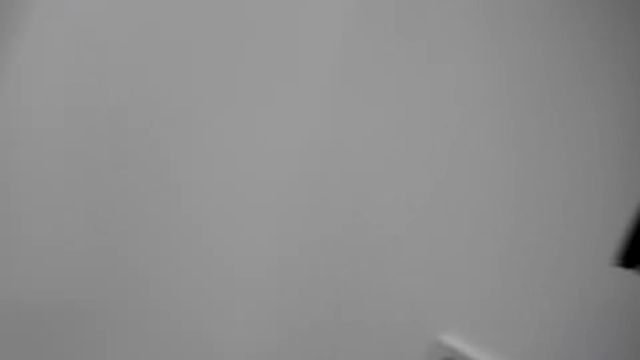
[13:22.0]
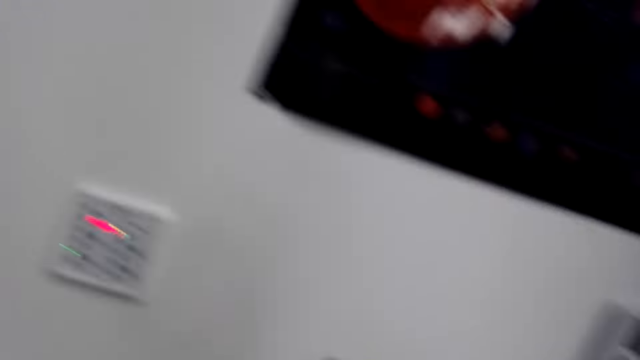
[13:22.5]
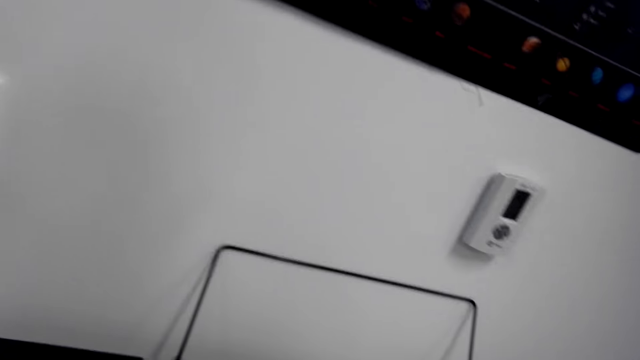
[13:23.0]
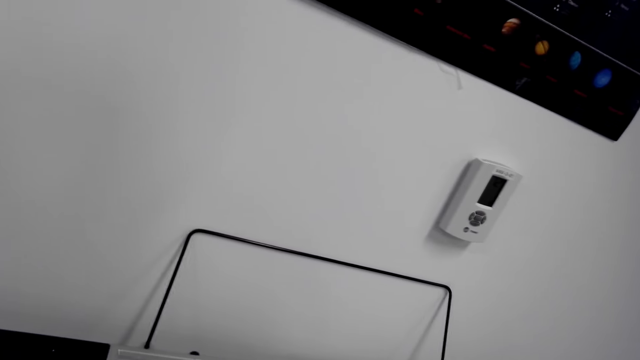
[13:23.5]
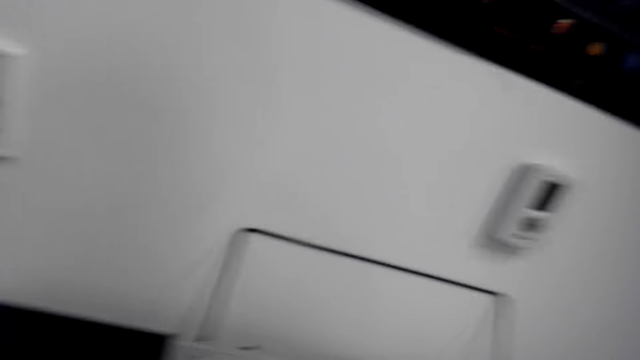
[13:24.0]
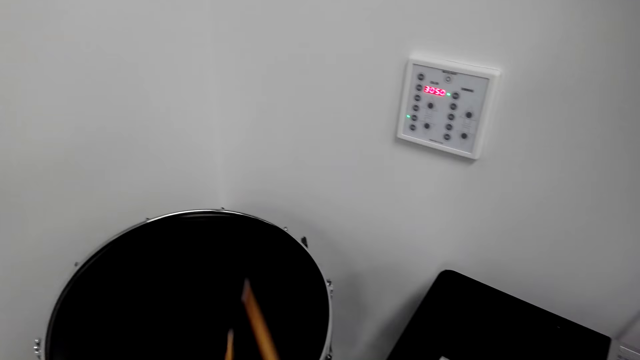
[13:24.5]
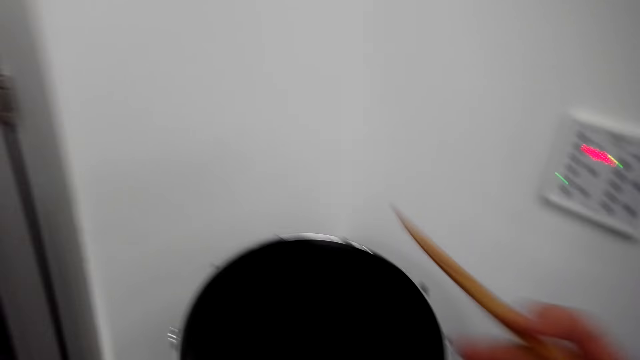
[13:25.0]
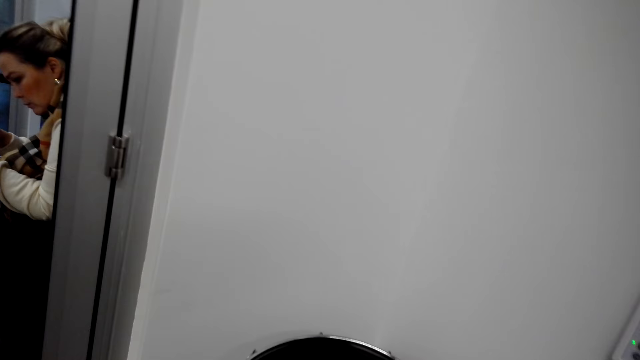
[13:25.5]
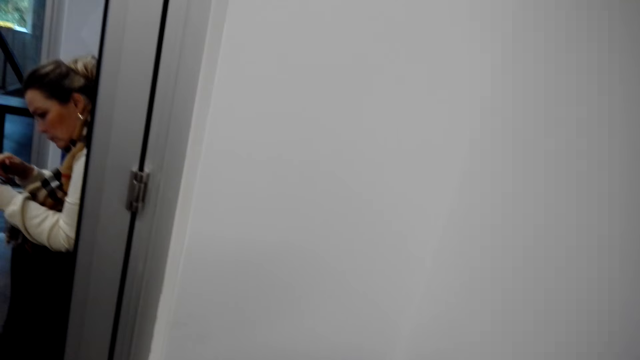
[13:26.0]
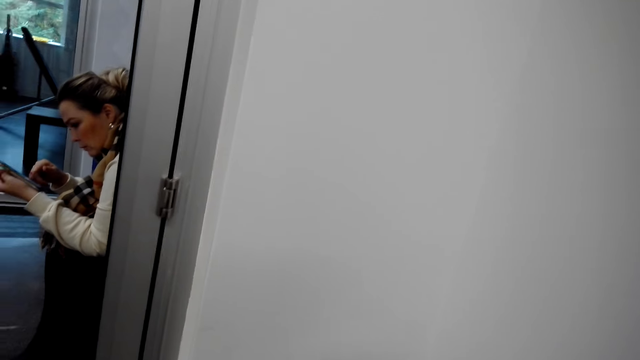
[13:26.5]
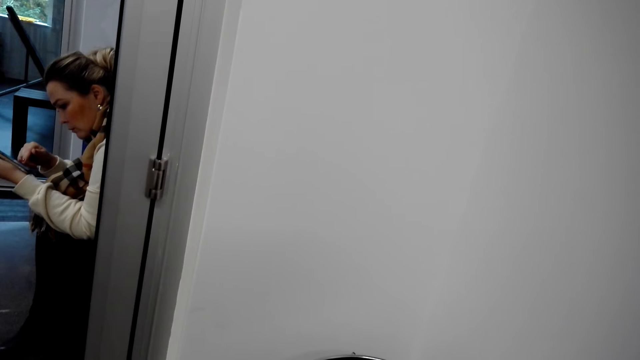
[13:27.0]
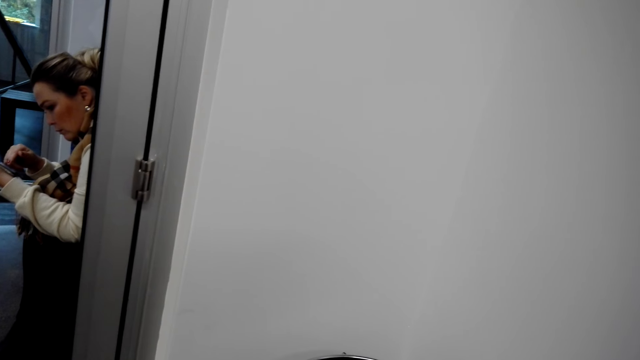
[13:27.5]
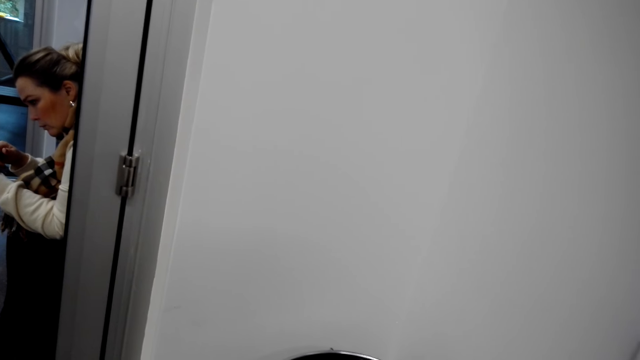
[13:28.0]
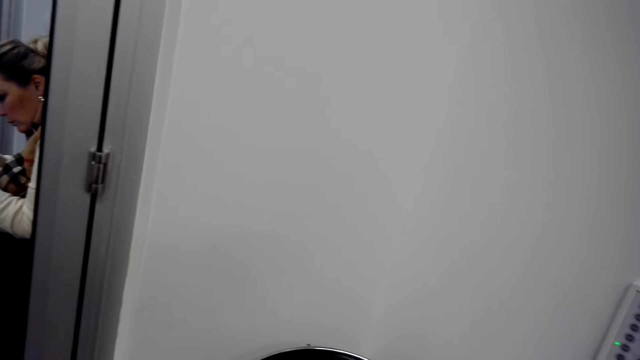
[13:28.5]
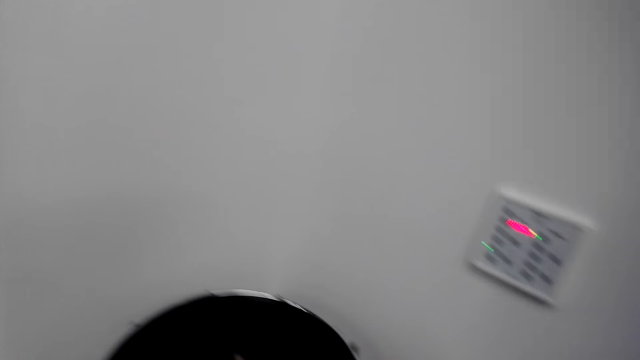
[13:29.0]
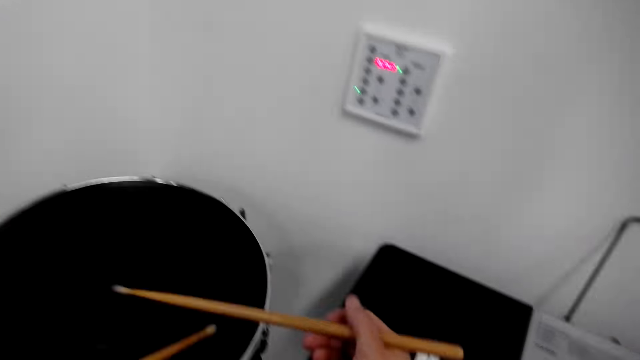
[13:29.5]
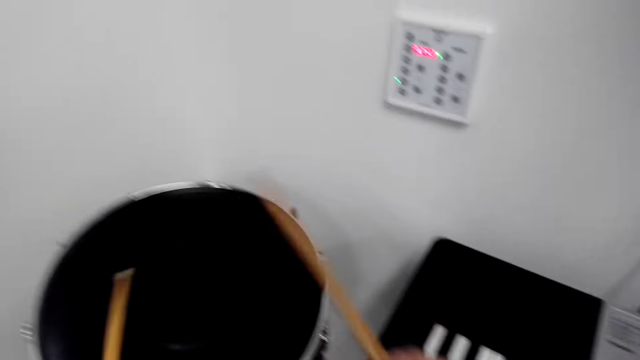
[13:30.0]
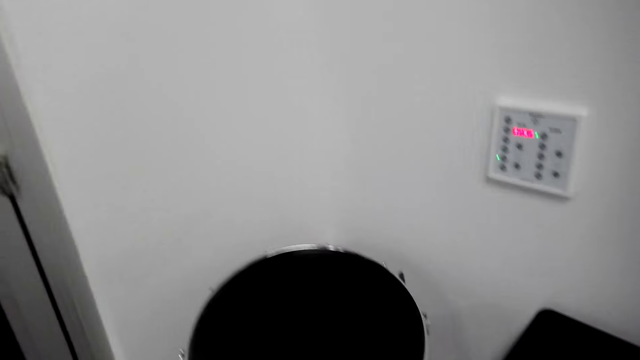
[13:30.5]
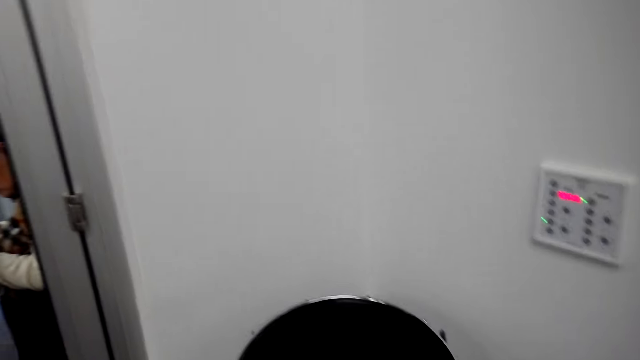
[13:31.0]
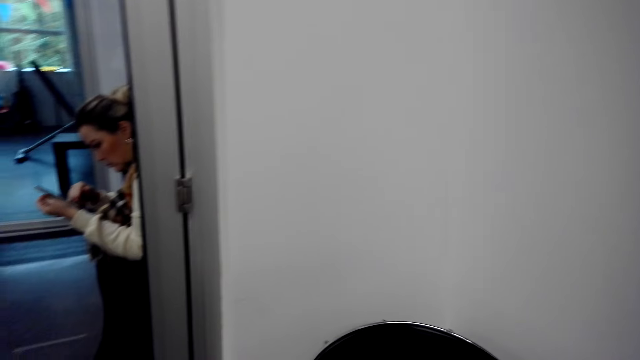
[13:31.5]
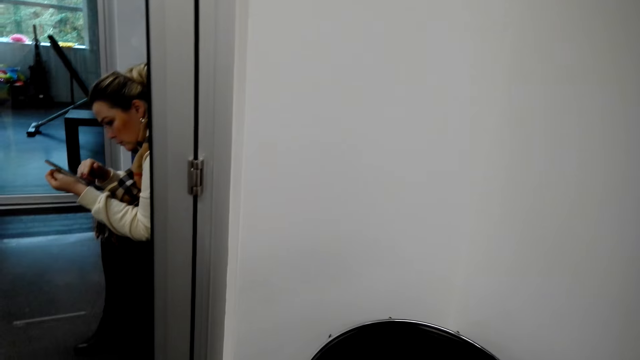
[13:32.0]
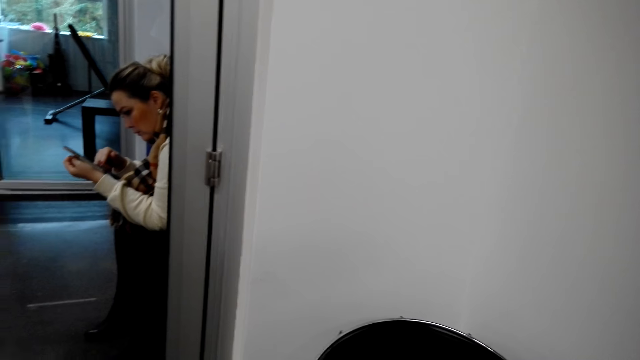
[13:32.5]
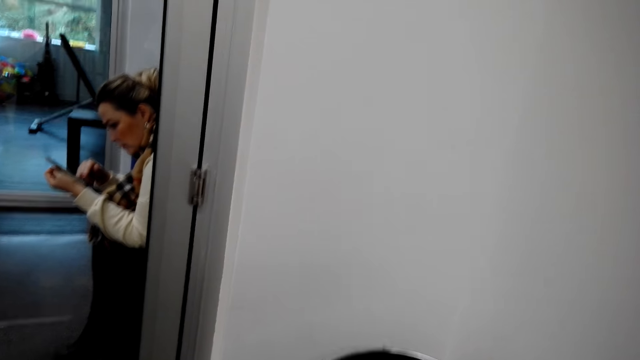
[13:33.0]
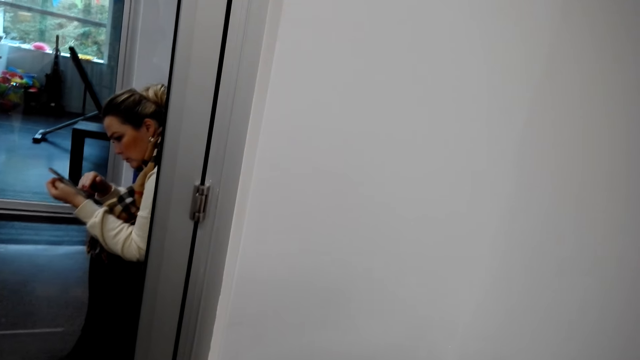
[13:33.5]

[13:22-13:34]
A woman operates a phone. The camera wearer hits a drum with drum sticks.

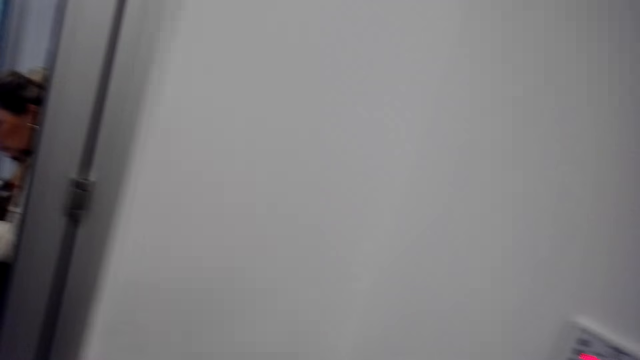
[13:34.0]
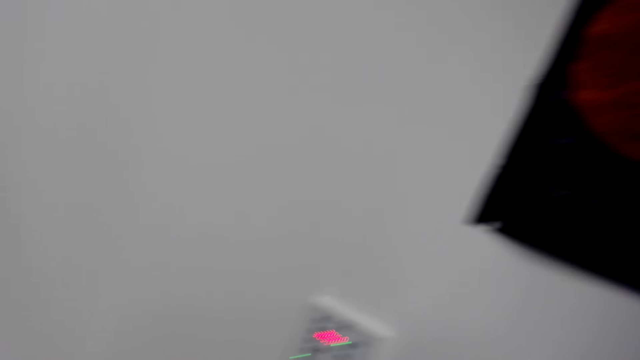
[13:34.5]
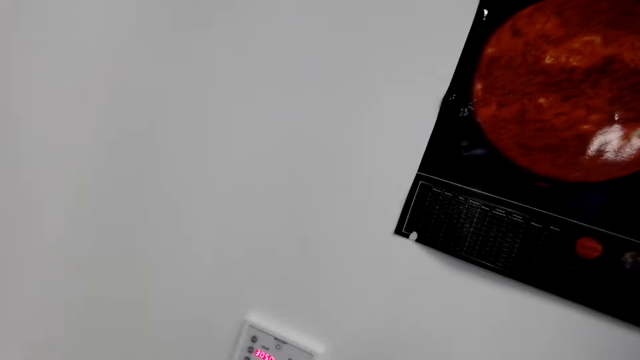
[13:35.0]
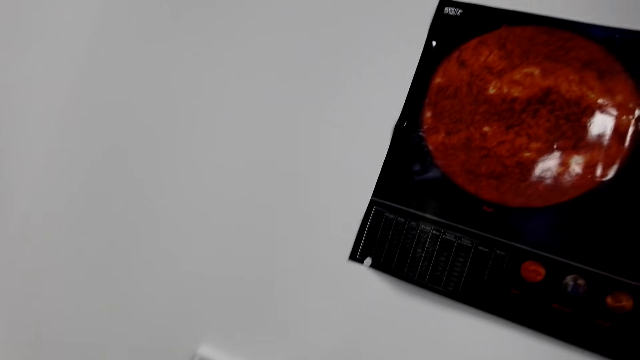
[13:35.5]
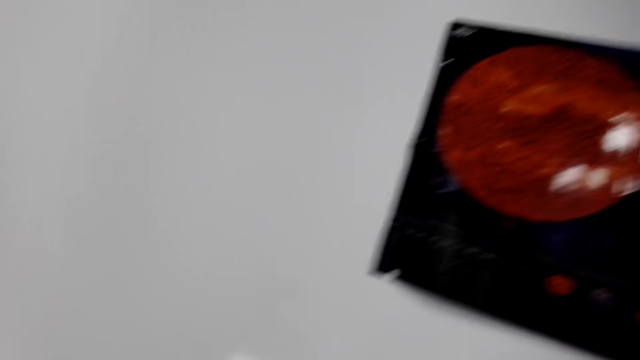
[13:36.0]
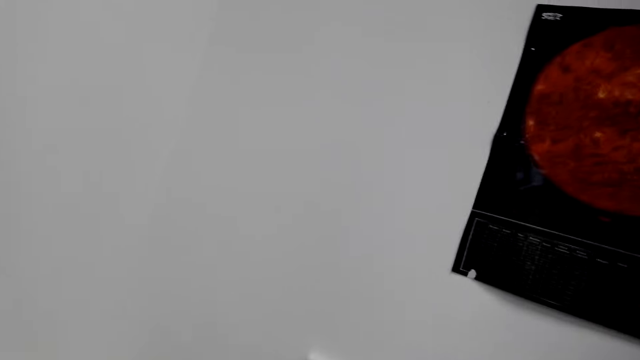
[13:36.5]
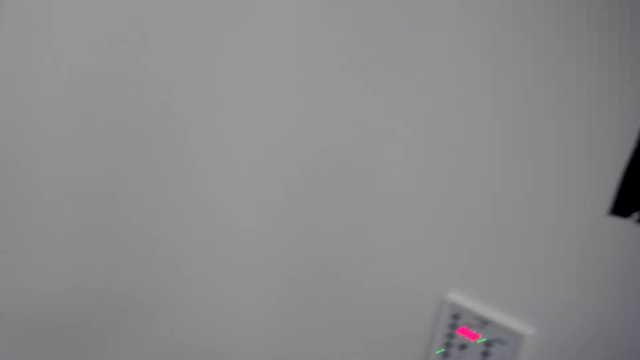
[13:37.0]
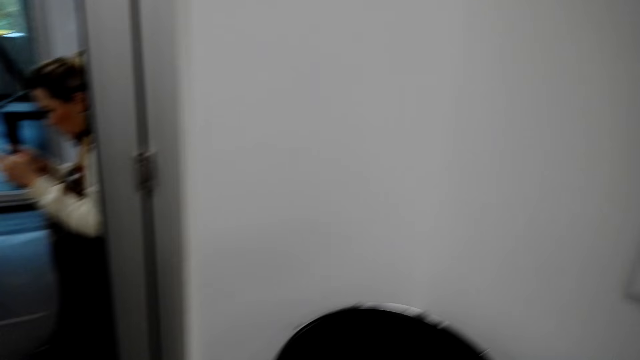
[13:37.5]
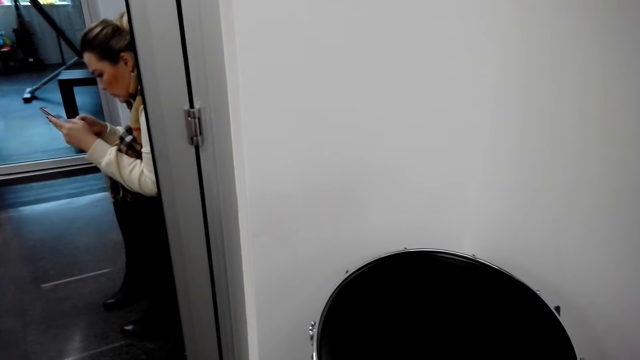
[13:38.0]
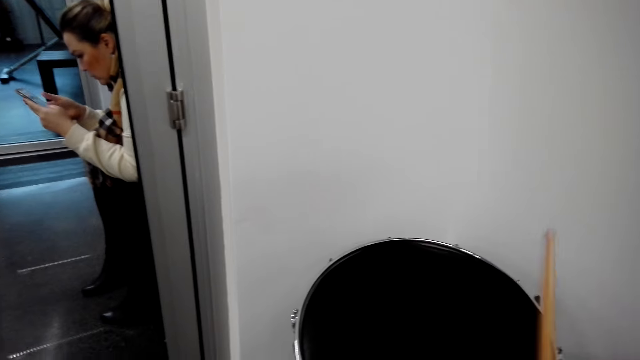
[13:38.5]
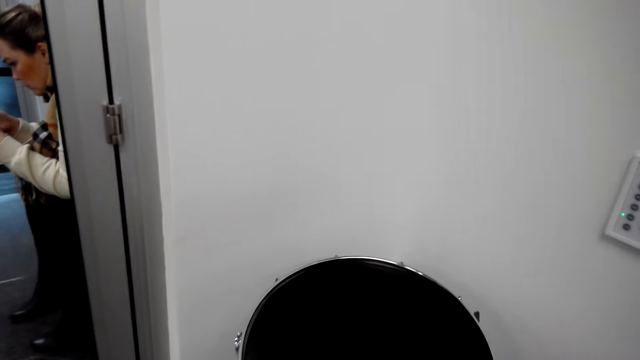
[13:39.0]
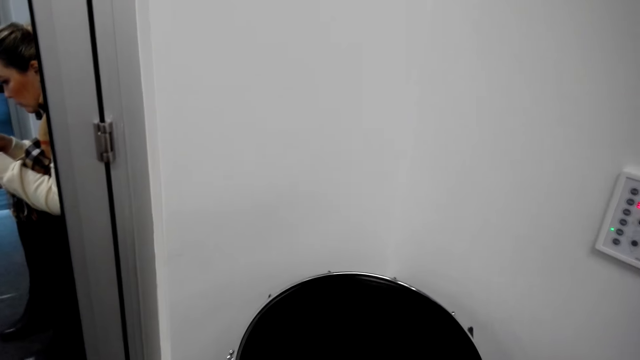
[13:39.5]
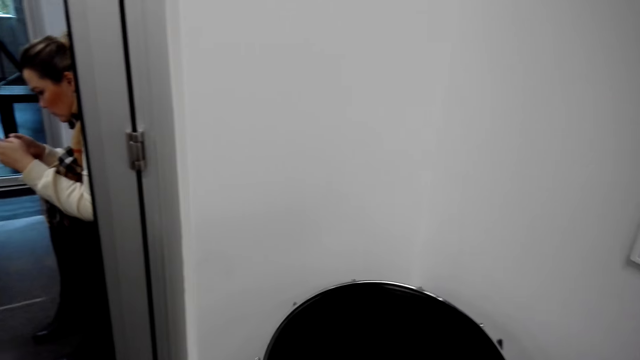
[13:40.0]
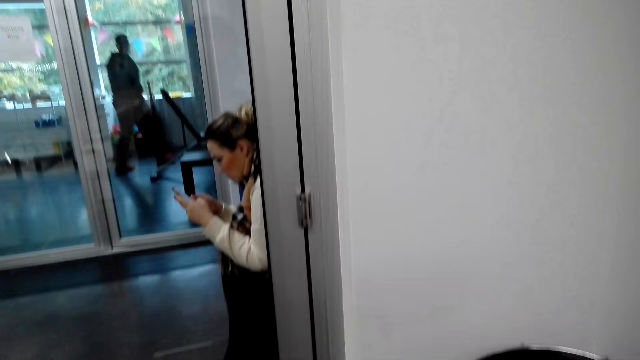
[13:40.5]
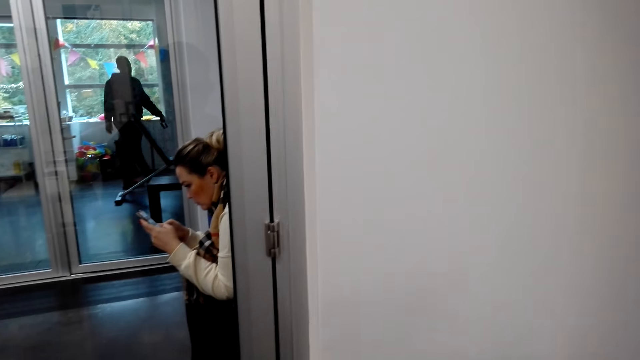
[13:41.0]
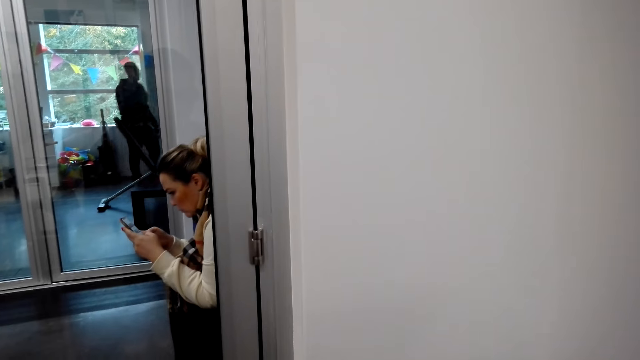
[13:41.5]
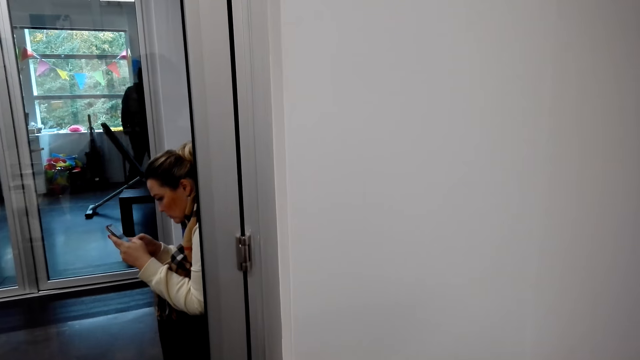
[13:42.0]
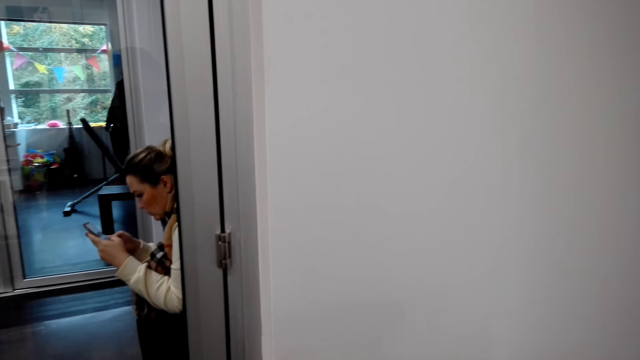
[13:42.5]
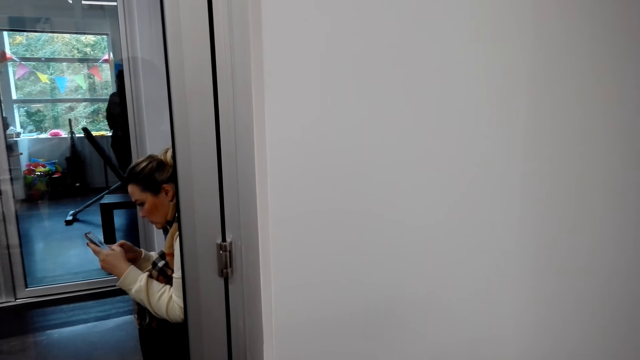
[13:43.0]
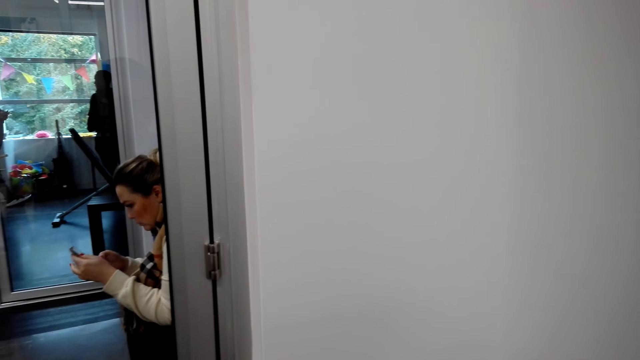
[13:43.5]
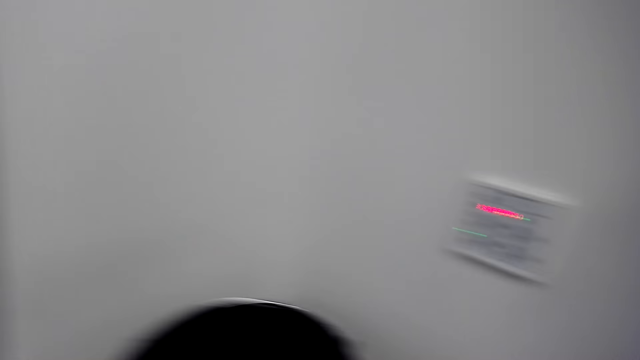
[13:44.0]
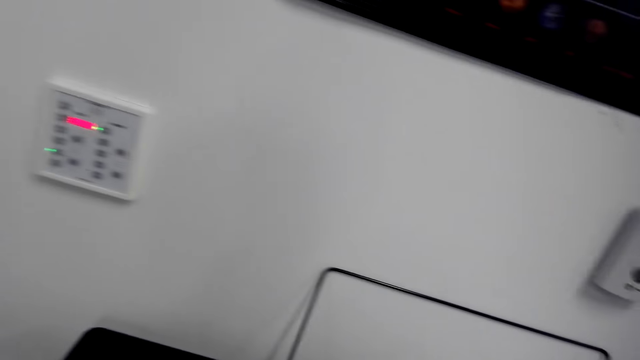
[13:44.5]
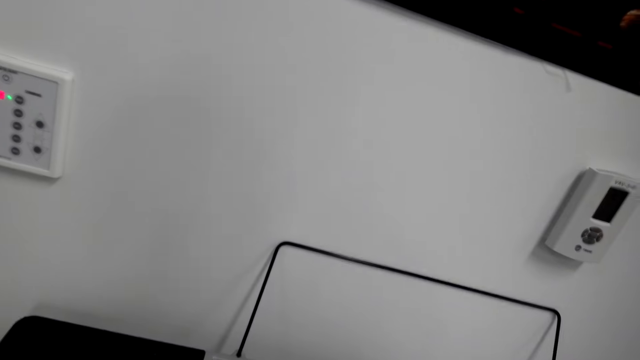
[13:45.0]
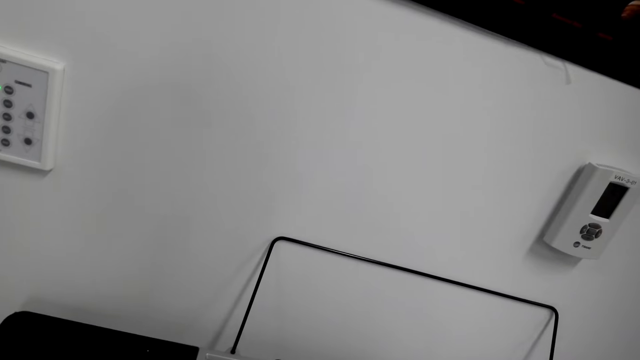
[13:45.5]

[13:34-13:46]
A man walks around a room. The camera wearer hits a drum with drum sticks.
